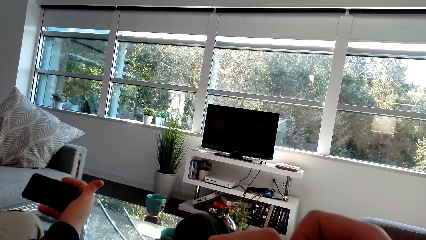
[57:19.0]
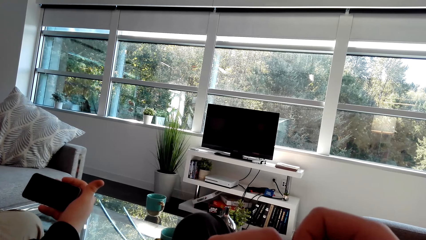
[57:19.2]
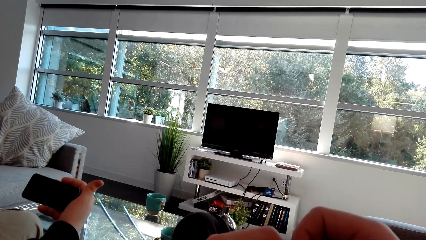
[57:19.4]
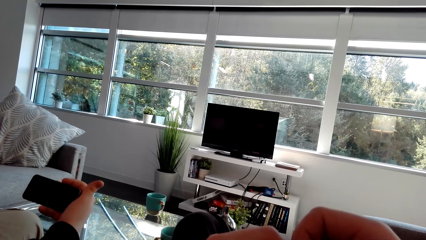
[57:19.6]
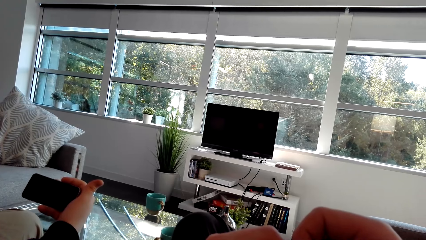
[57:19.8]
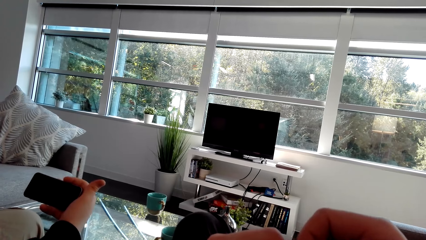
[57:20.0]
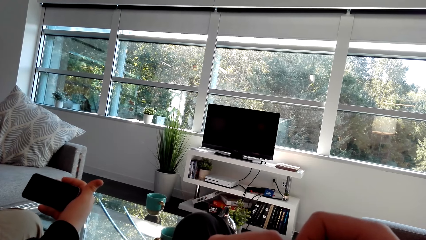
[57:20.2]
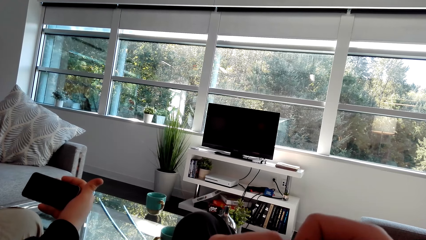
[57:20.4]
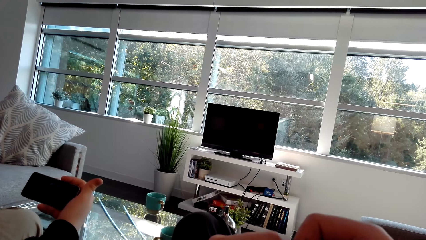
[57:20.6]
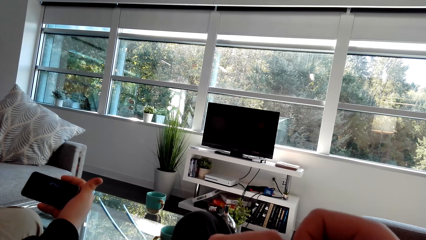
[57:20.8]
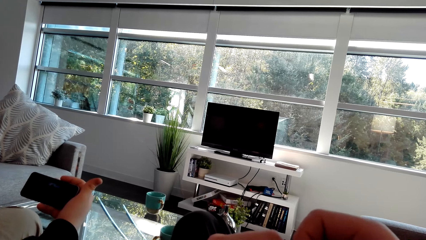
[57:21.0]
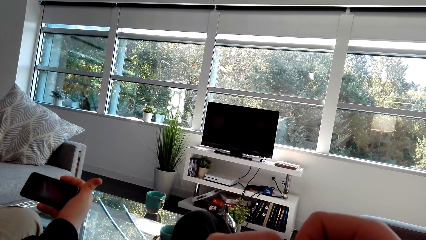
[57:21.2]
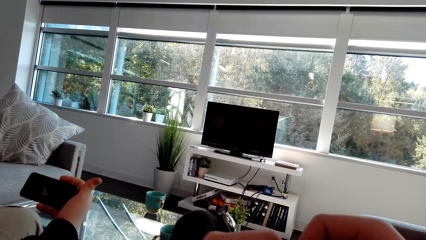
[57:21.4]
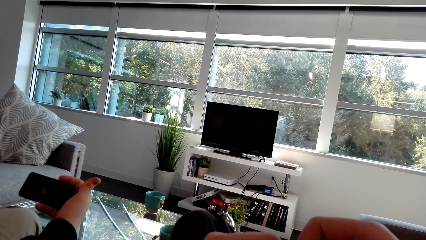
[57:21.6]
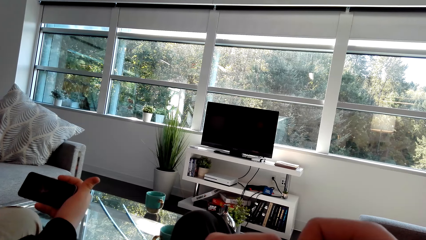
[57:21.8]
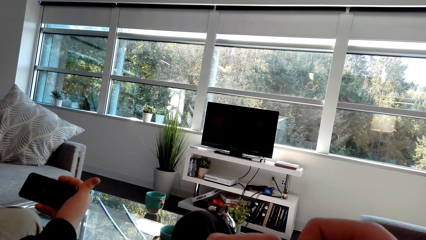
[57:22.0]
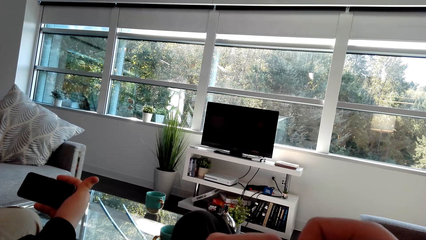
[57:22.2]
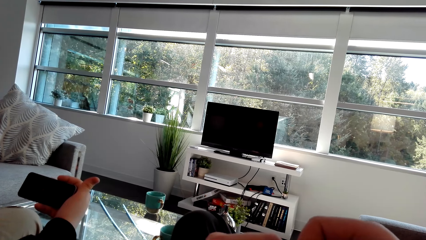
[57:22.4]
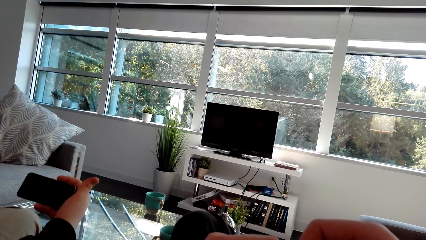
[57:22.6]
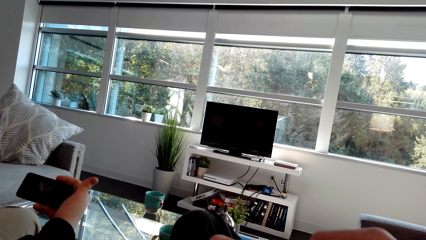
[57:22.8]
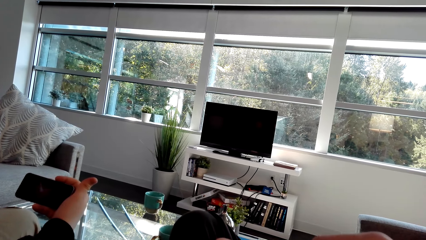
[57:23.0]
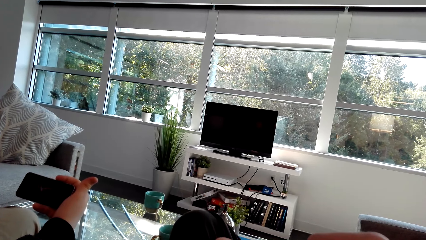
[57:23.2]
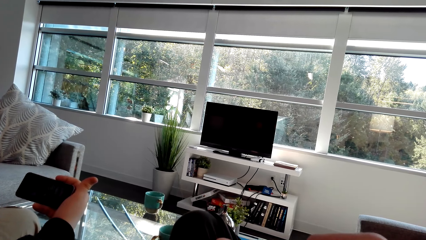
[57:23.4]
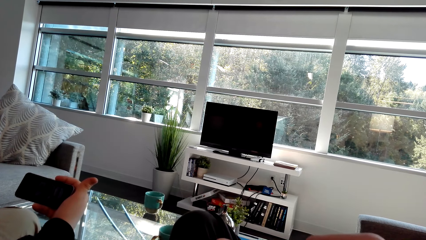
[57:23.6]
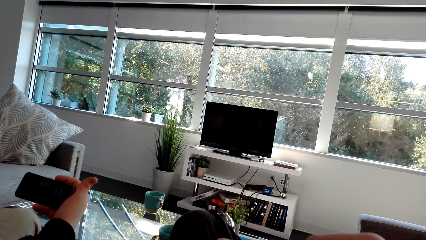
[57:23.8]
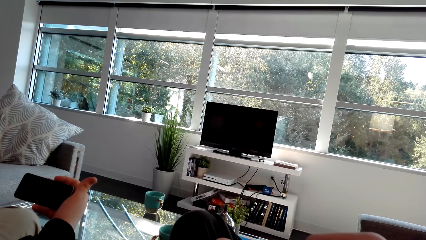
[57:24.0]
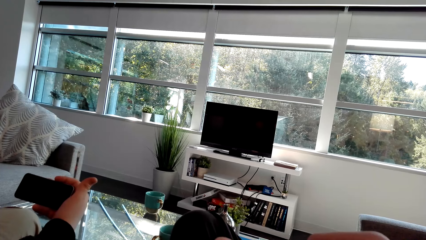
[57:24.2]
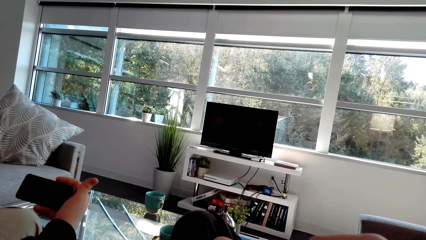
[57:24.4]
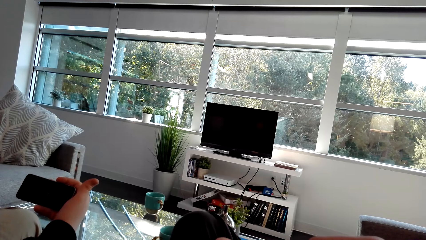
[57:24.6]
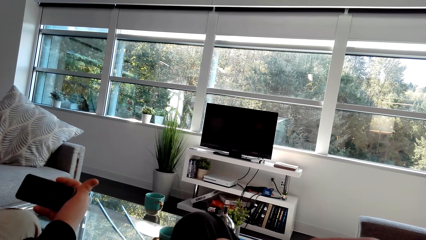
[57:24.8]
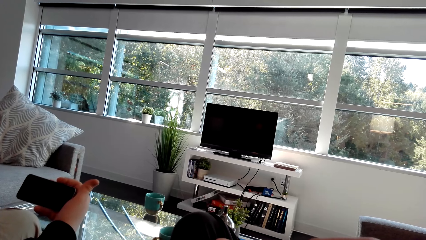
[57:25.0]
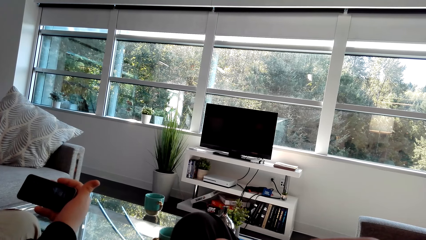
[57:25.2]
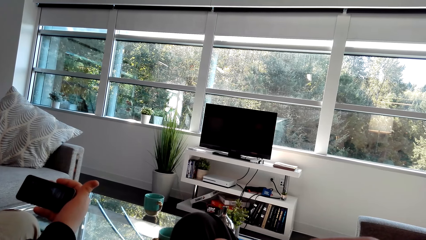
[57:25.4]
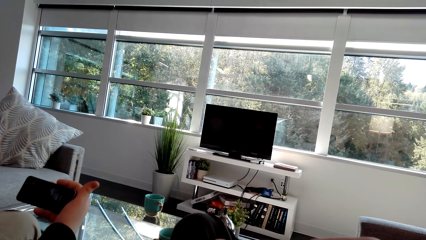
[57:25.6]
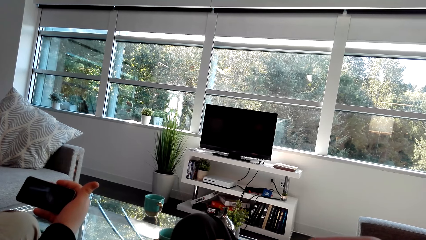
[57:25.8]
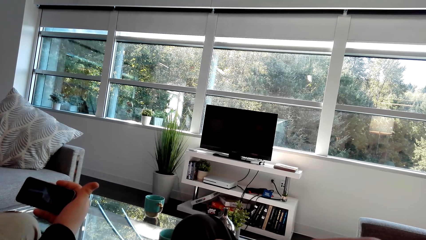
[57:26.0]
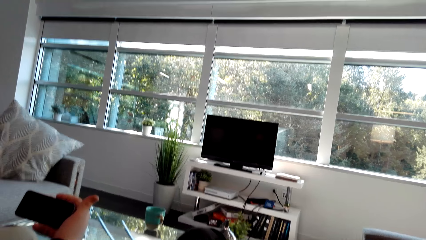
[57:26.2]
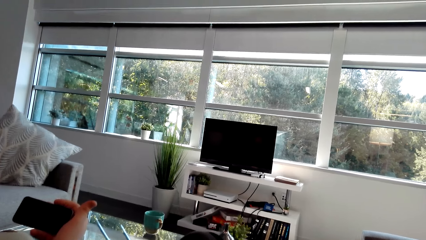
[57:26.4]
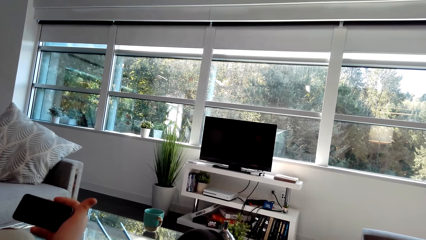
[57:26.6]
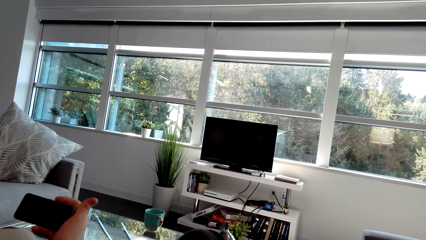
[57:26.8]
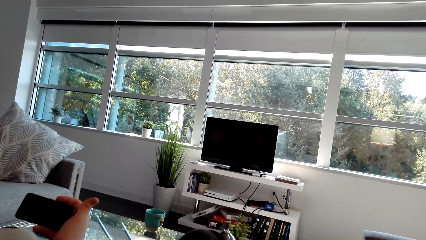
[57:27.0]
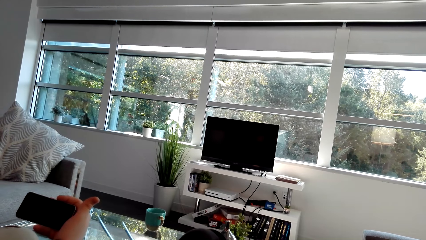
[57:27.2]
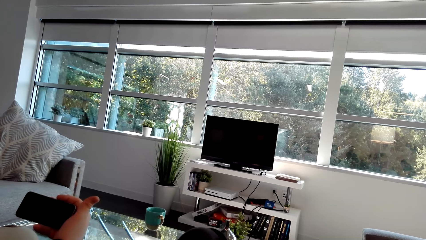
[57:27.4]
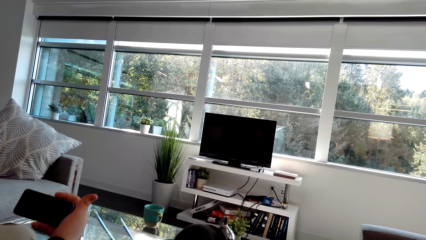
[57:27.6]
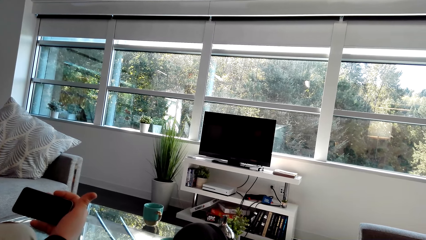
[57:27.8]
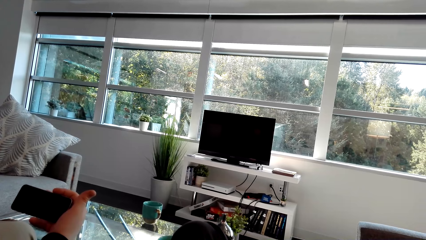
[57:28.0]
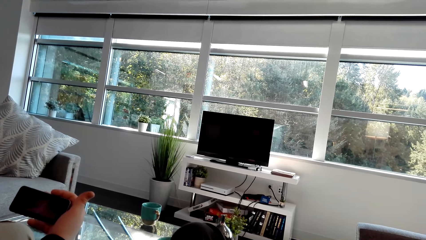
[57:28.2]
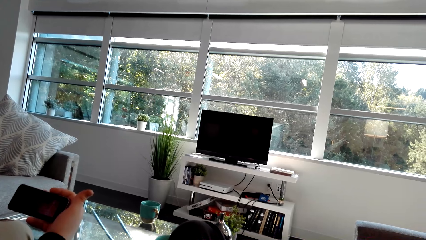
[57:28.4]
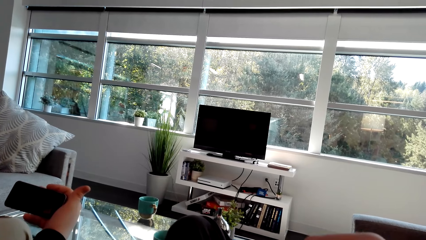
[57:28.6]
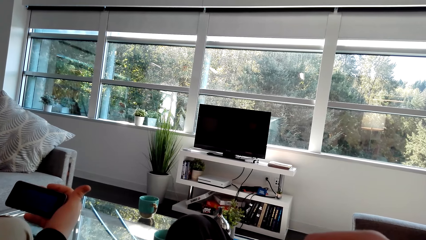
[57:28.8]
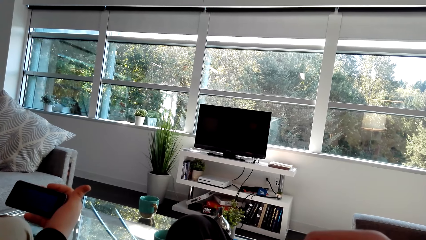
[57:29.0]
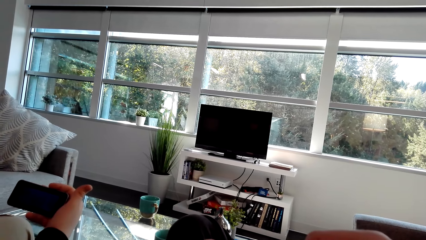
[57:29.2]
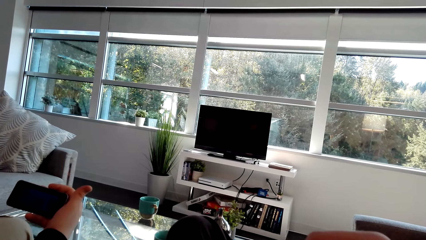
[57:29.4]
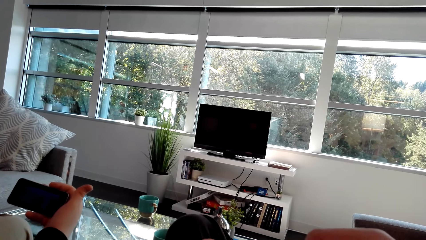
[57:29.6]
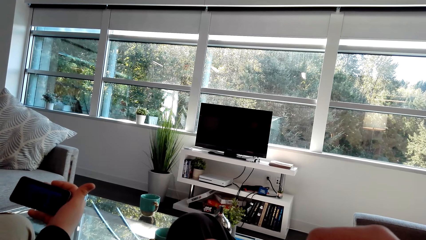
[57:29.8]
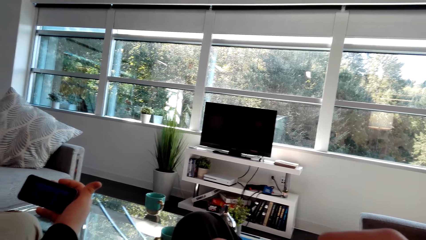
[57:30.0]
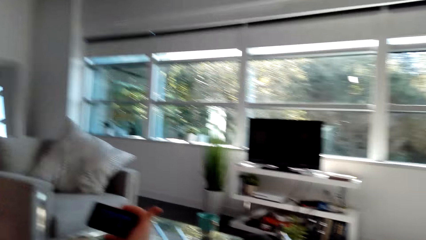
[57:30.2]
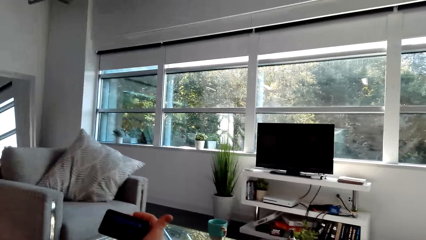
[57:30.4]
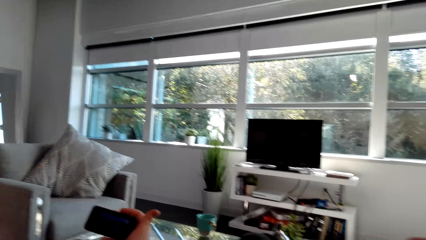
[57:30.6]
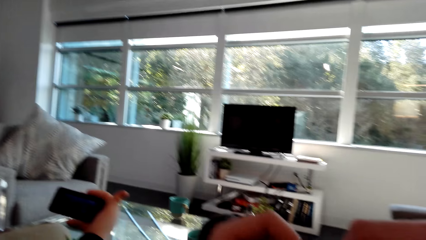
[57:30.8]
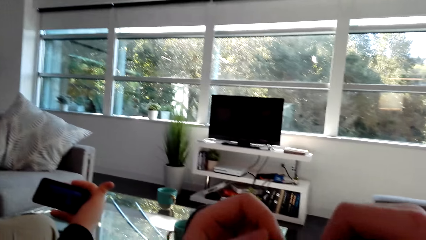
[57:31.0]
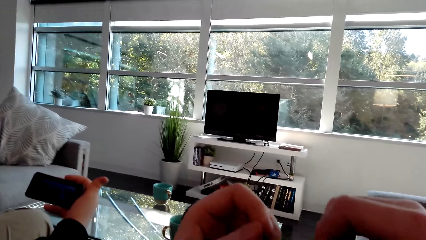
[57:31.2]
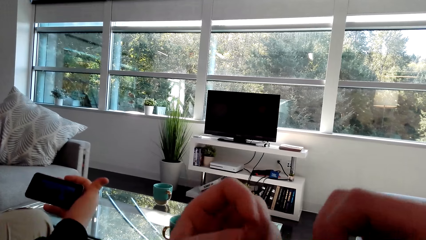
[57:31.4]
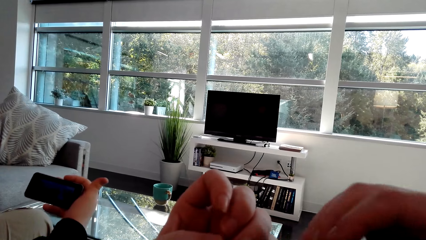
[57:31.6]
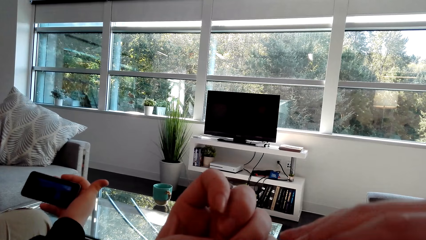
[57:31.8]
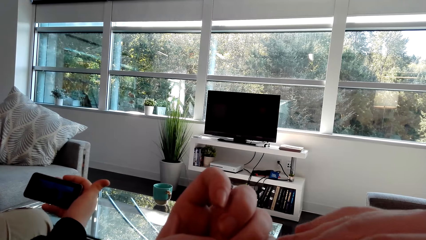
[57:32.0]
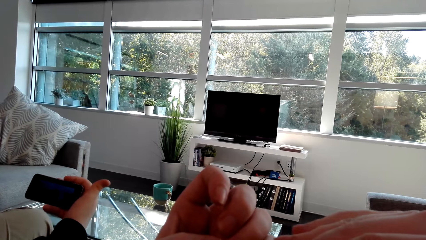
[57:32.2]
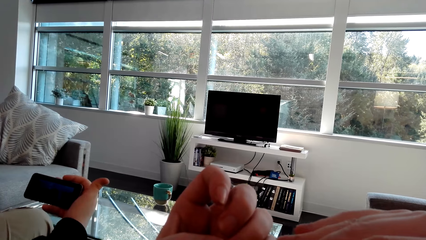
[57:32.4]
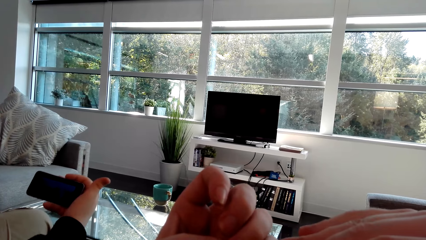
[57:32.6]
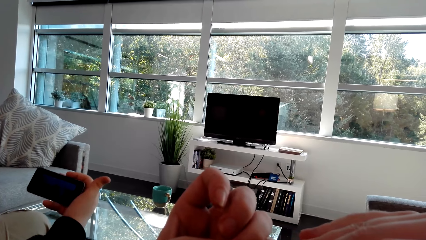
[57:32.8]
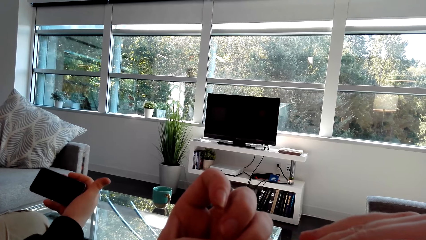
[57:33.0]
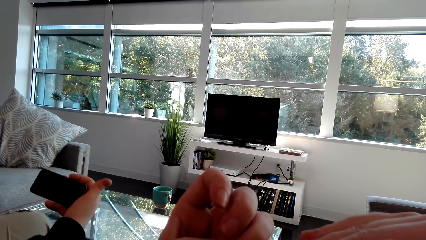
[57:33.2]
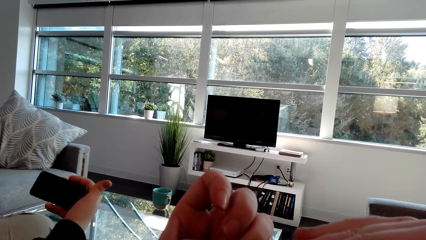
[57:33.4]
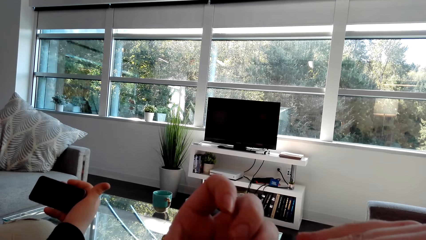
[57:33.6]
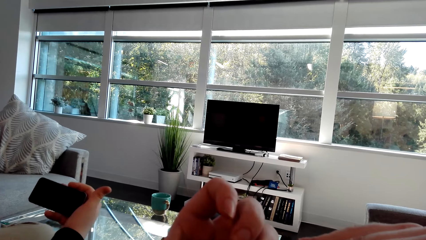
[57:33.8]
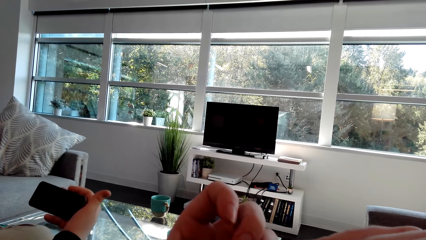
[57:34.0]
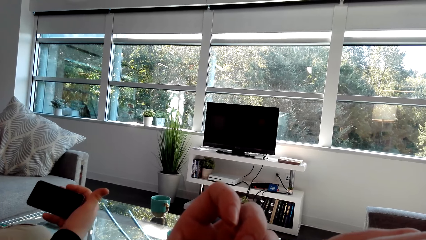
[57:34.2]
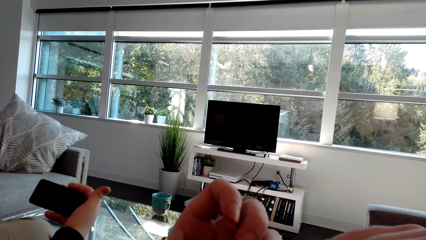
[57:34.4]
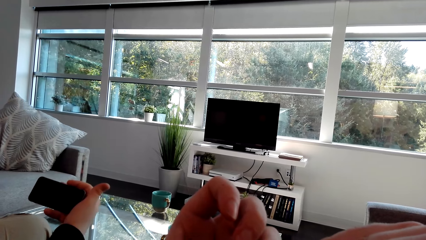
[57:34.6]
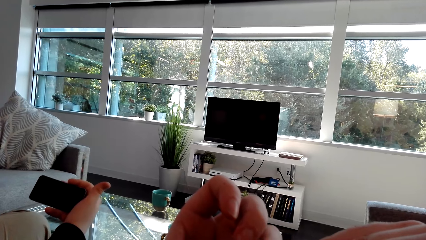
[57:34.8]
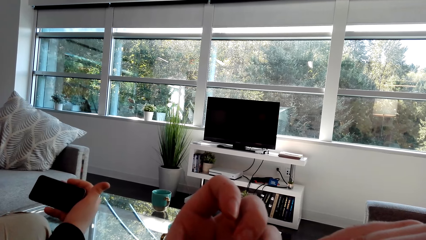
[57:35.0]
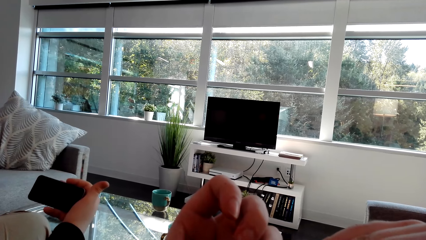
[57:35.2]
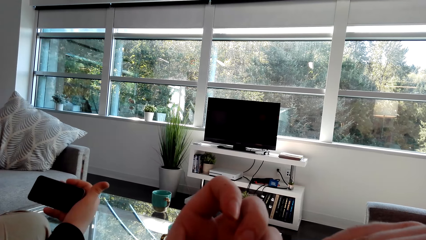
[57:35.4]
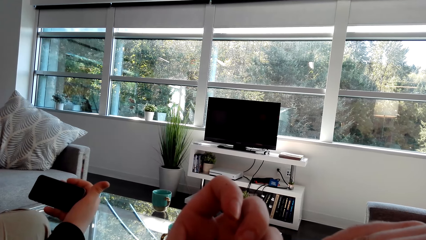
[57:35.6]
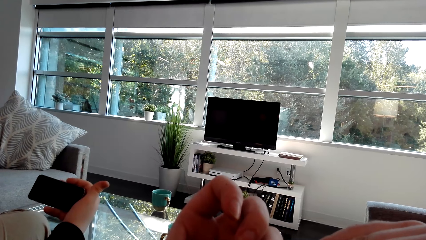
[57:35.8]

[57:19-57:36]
A man talks. The camera wearer talks. The man talks and laughs.
